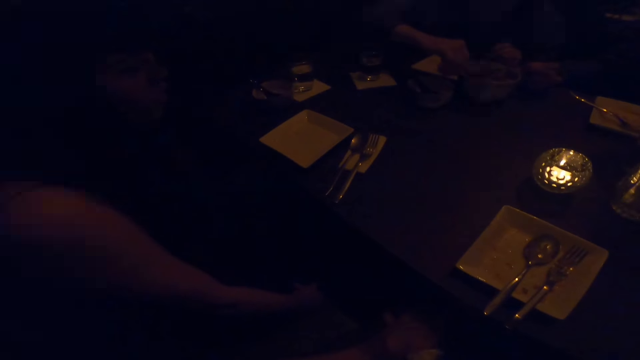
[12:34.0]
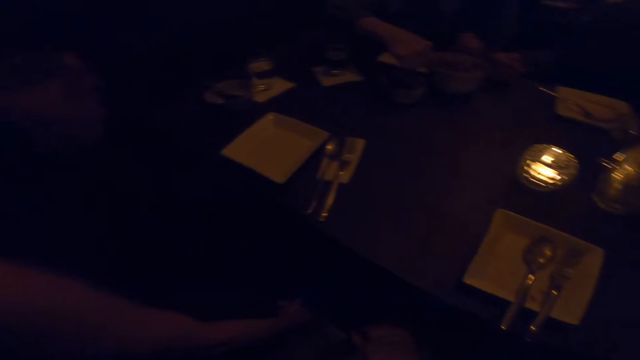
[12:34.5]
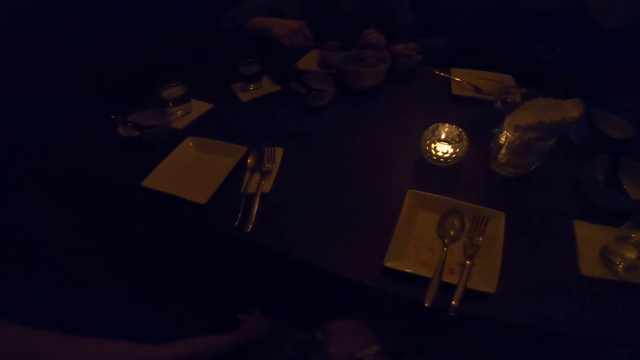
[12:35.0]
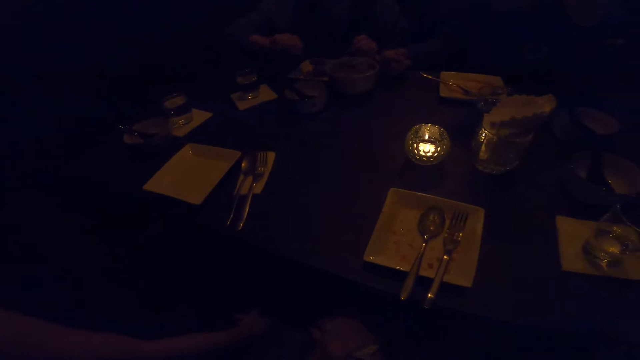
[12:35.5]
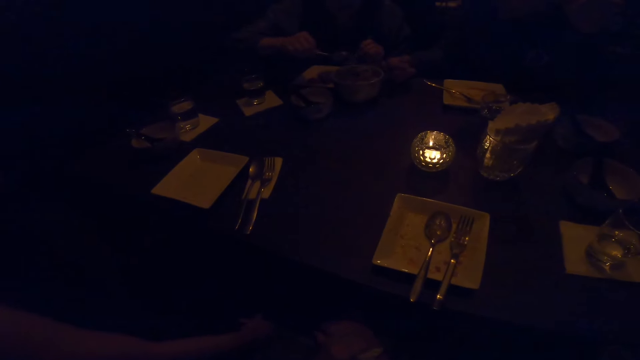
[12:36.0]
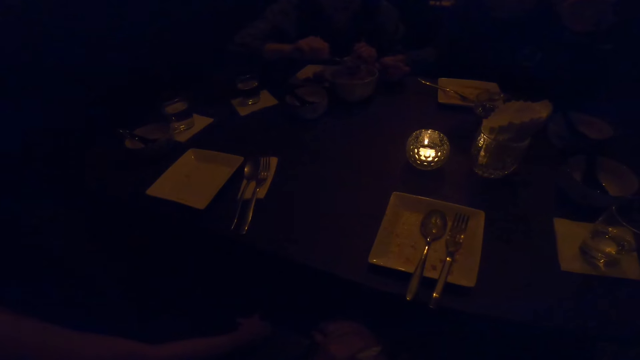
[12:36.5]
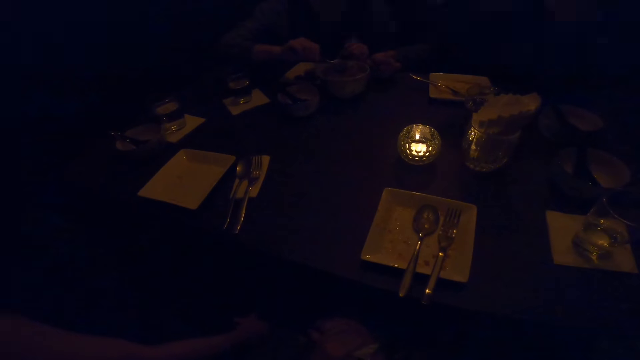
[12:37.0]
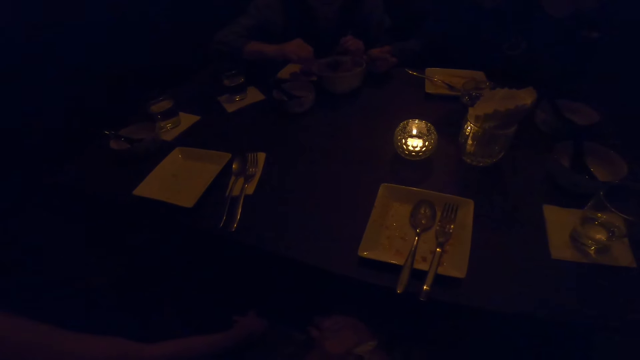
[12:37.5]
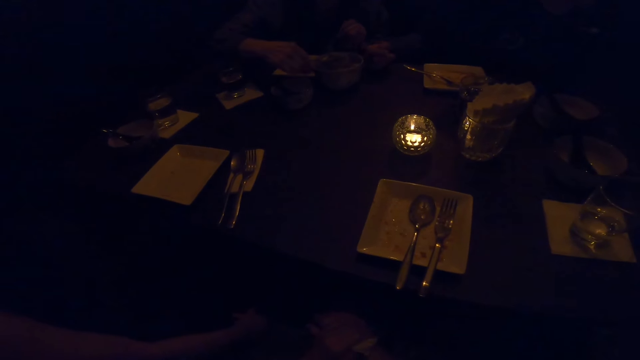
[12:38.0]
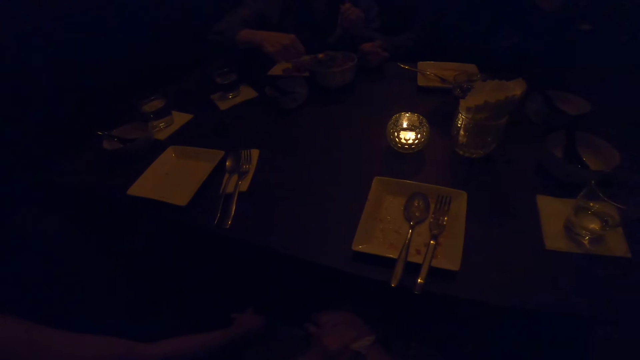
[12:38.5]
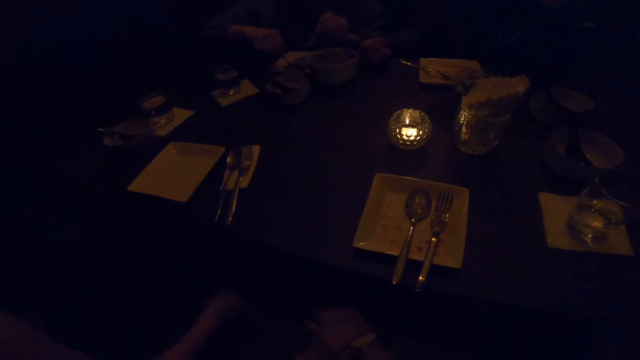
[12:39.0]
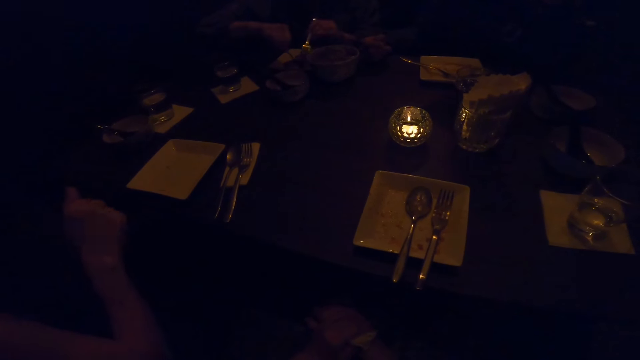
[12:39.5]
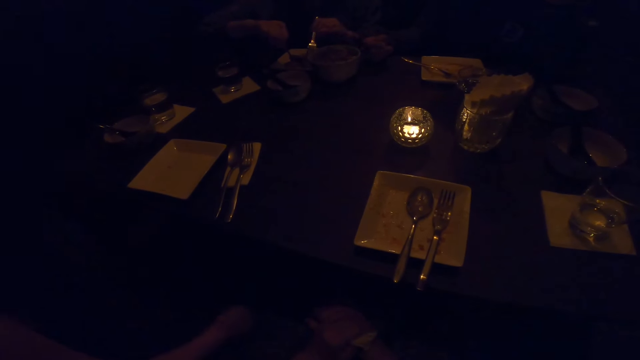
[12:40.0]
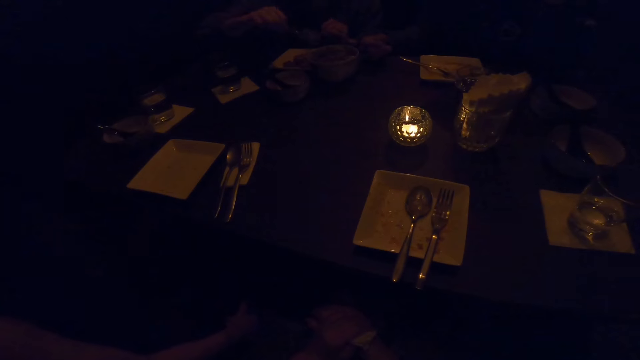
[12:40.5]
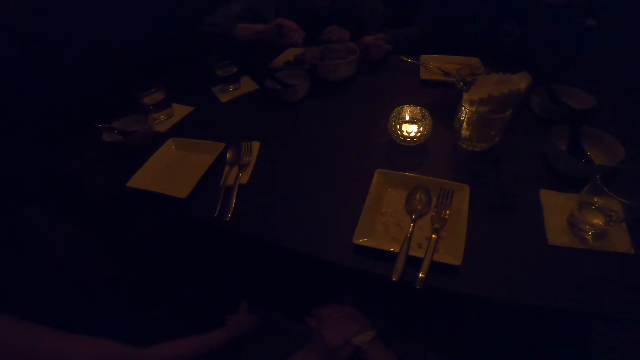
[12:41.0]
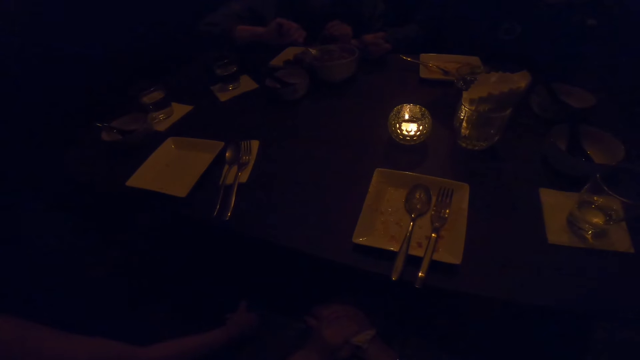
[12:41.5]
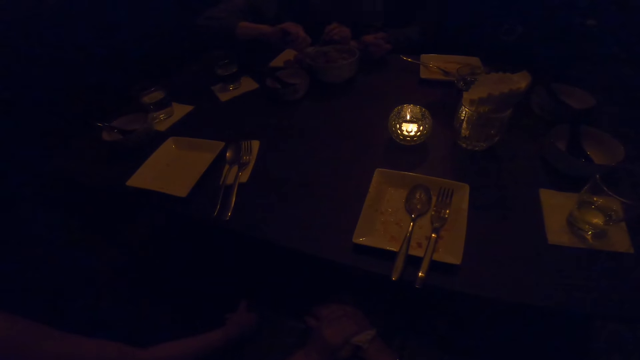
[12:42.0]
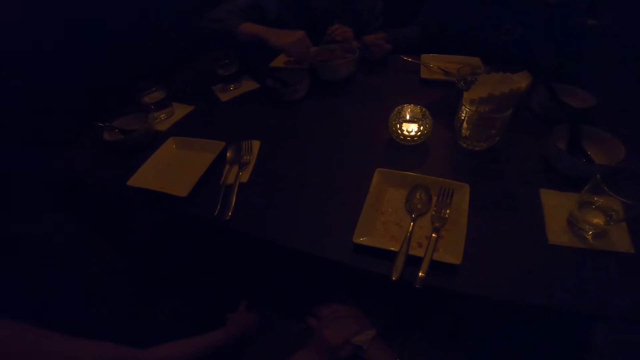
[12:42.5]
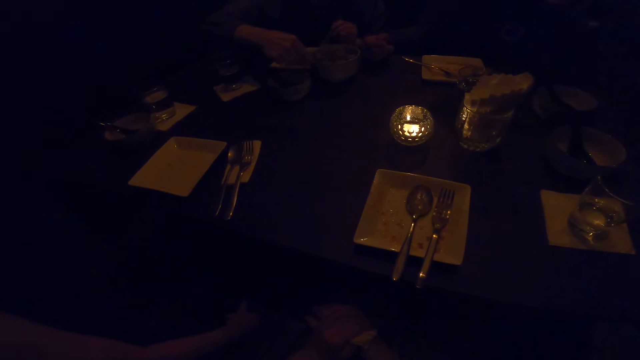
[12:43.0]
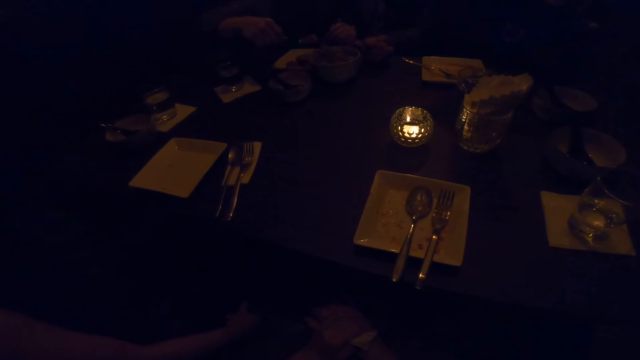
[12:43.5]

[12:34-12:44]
A woman takes the food with the spoon. A man puts down his hand.

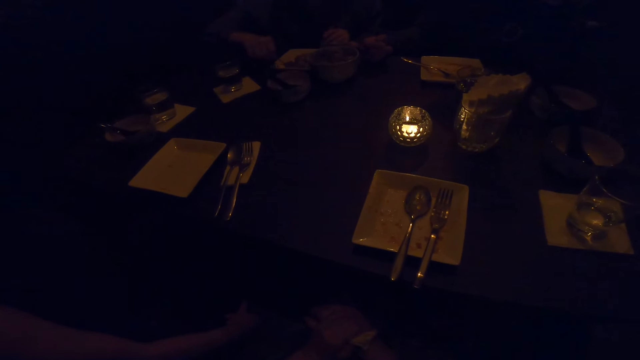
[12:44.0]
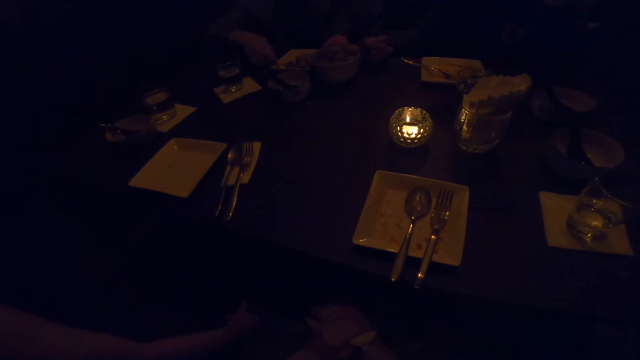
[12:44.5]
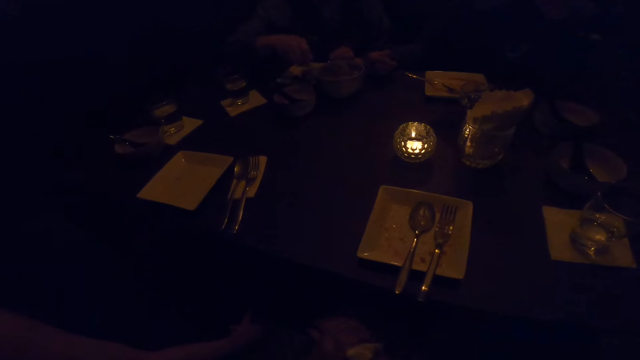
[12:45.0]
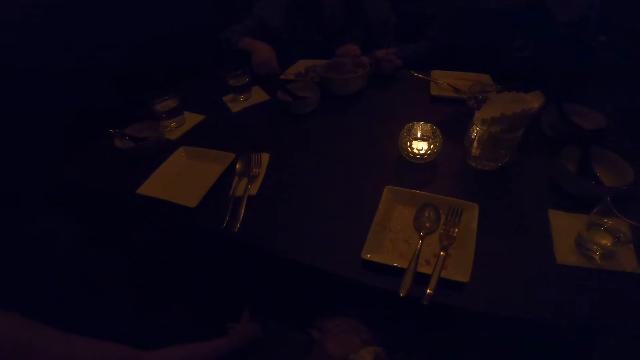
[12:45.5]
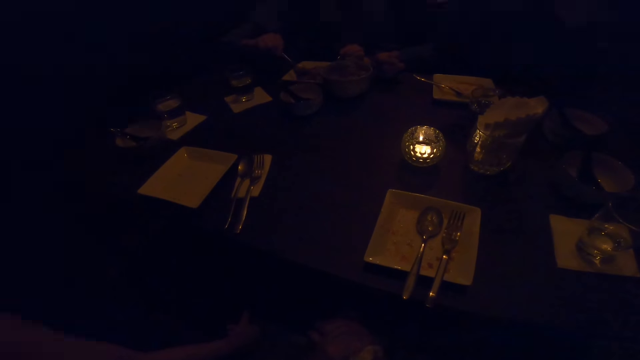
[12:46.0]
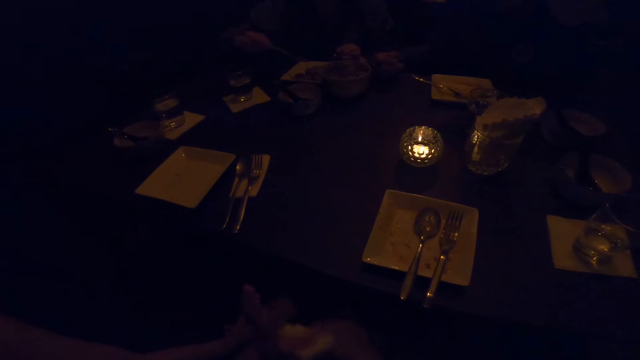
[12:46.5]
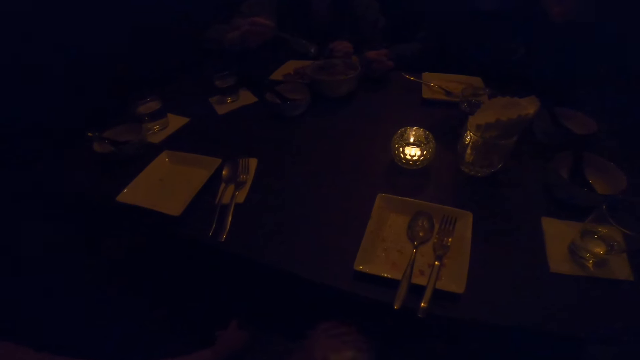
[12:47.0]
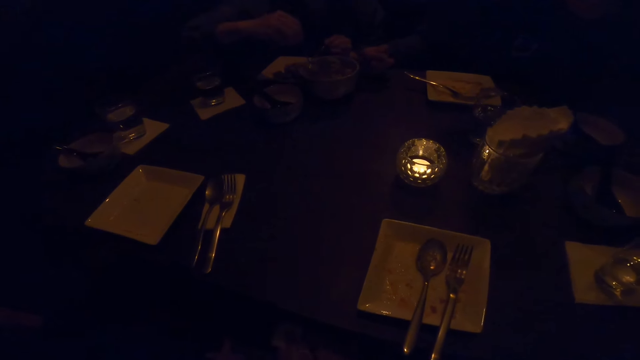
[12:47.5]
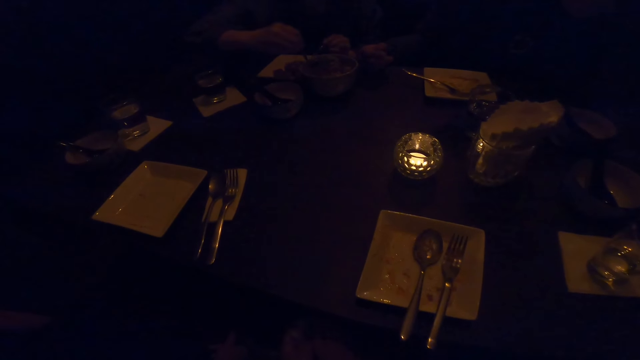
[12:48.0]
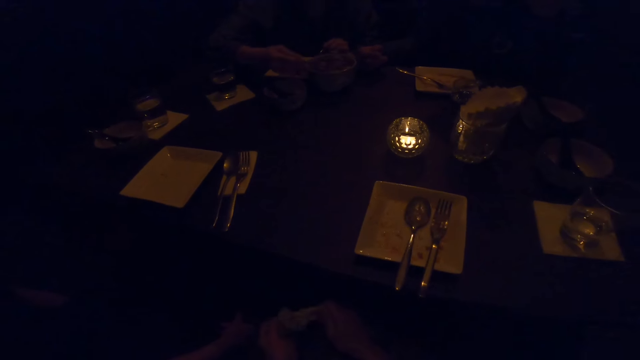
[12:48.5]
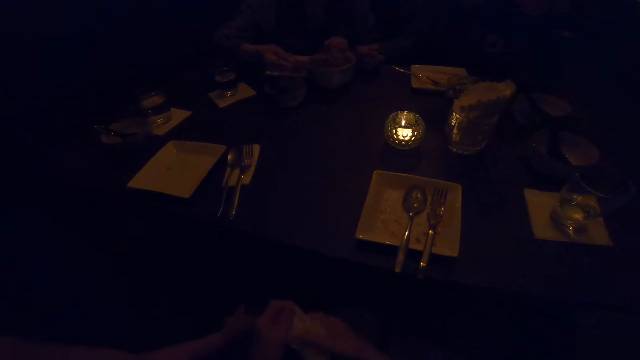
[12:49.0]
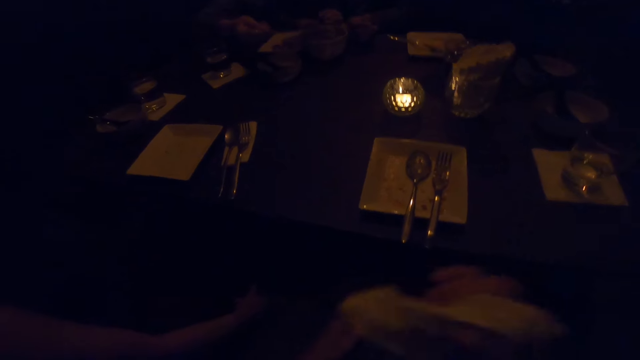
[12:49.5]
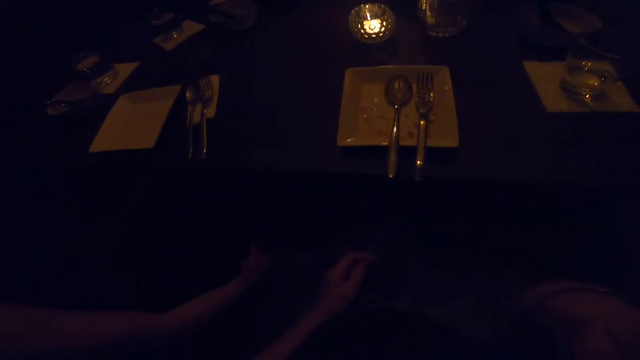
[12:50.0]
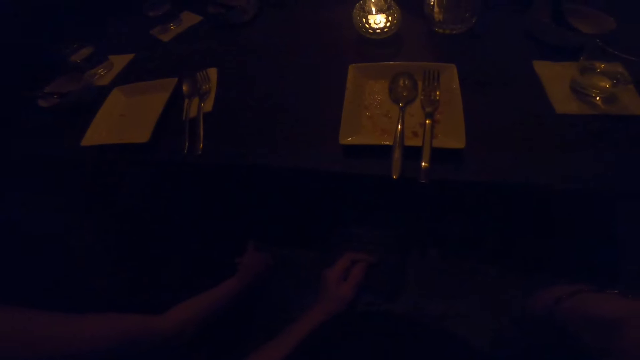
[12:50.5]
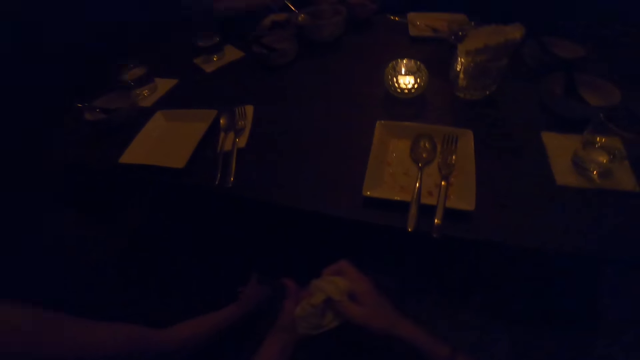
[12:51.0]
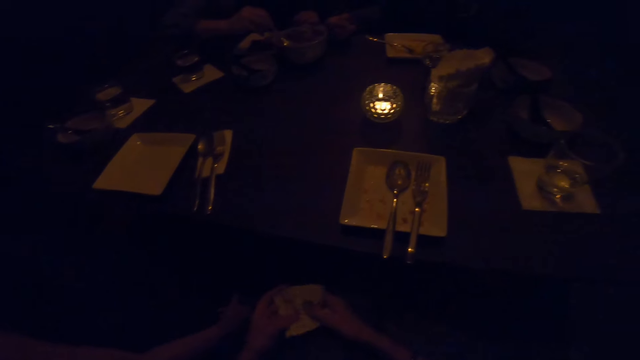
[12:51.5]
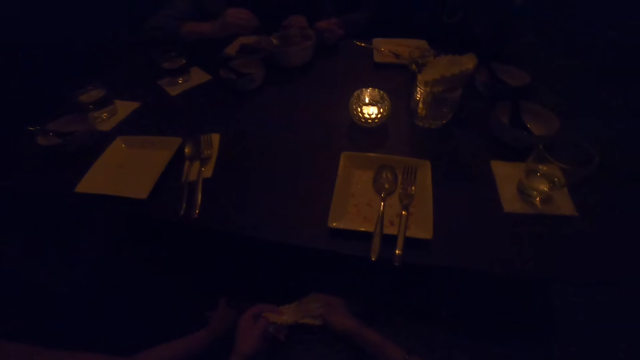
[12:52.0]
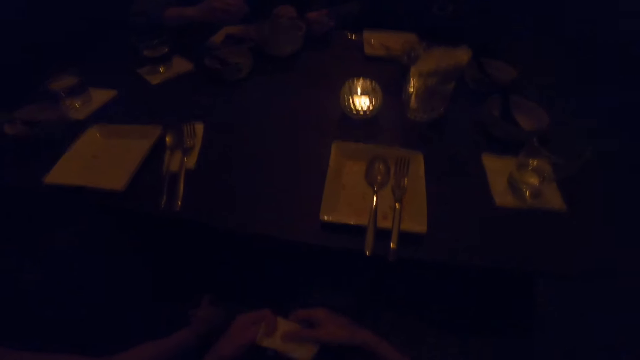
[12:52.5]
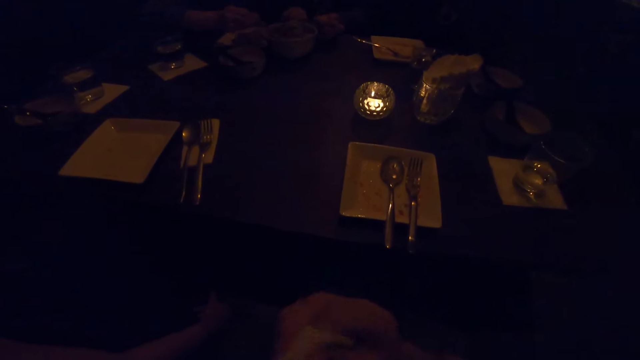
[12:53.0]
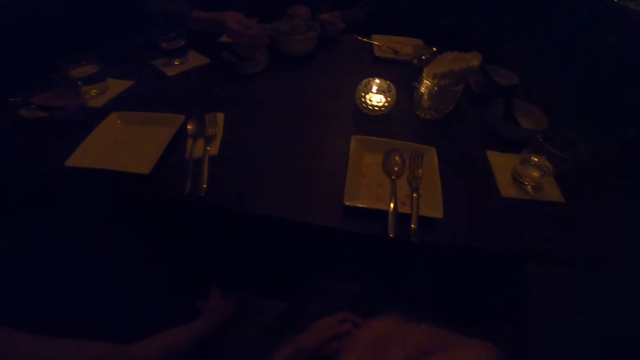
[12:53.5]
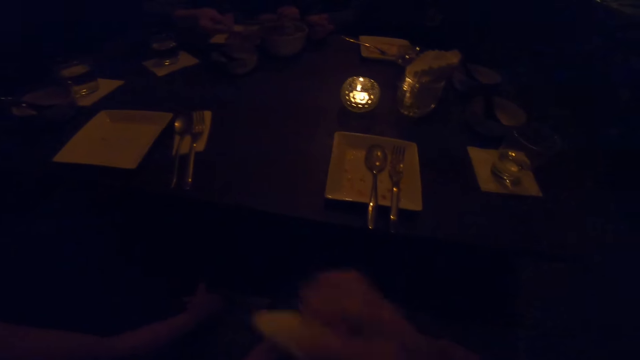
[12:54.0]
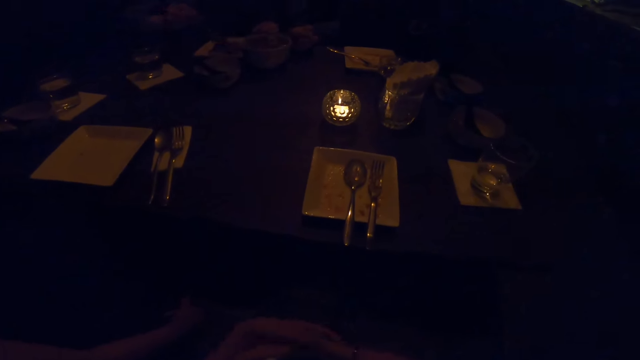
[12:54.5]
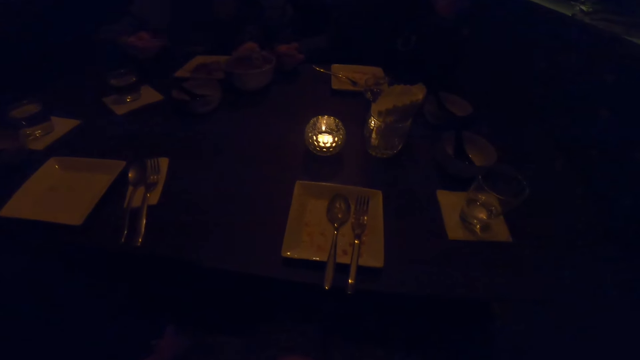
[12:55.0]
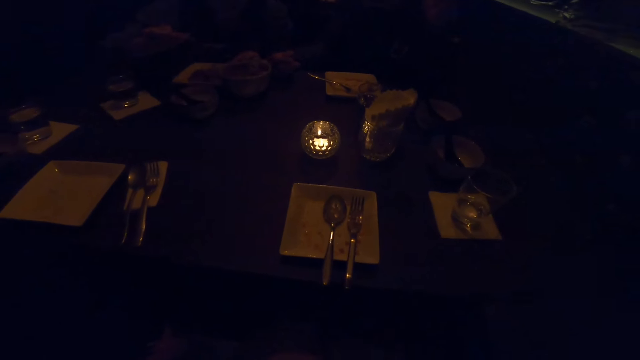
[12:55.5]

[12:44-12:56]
The camera wearer converses. She wipes her face.
